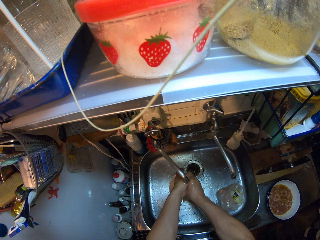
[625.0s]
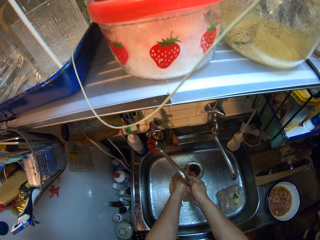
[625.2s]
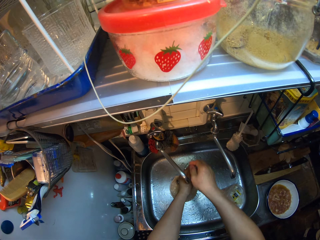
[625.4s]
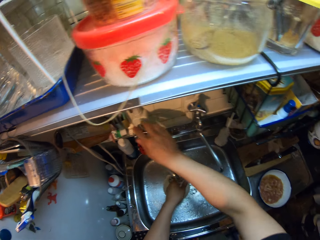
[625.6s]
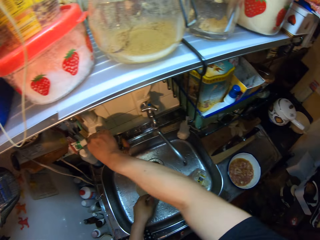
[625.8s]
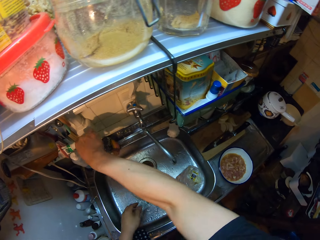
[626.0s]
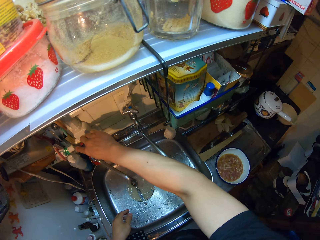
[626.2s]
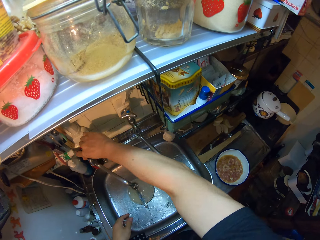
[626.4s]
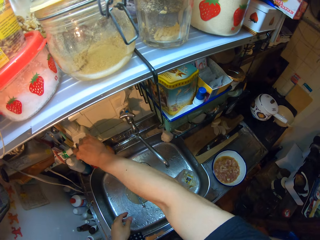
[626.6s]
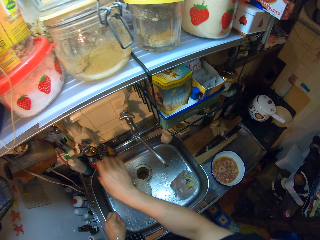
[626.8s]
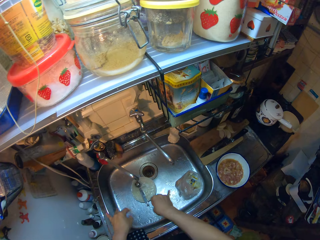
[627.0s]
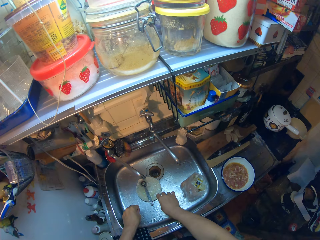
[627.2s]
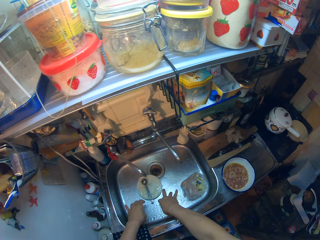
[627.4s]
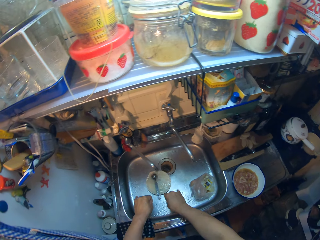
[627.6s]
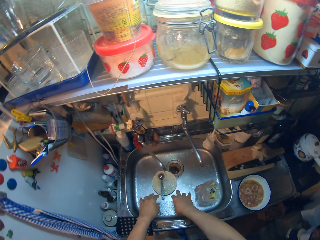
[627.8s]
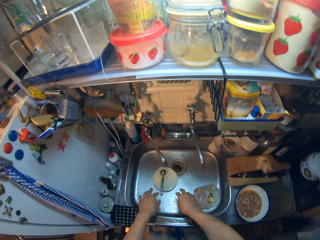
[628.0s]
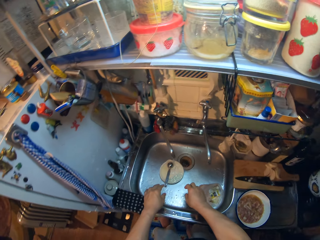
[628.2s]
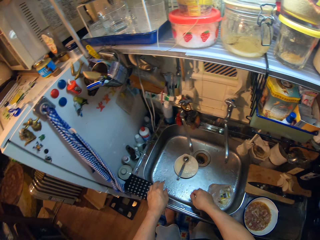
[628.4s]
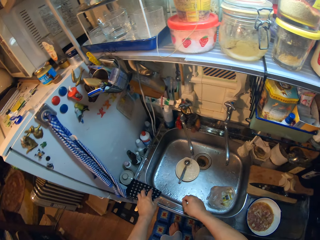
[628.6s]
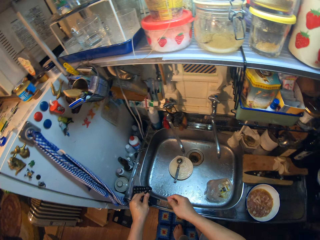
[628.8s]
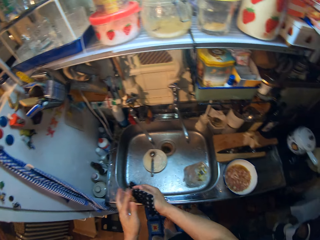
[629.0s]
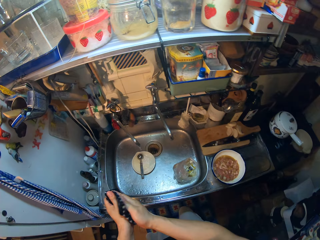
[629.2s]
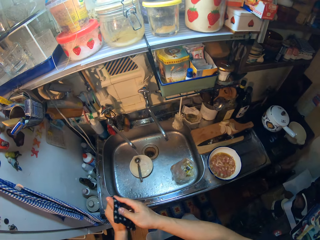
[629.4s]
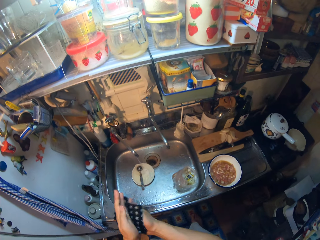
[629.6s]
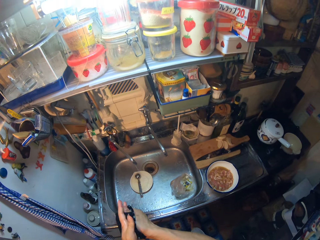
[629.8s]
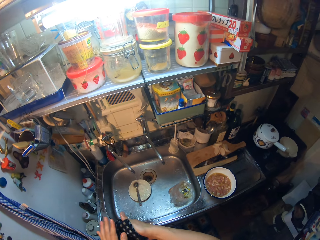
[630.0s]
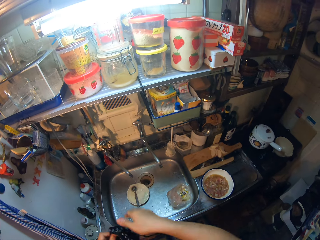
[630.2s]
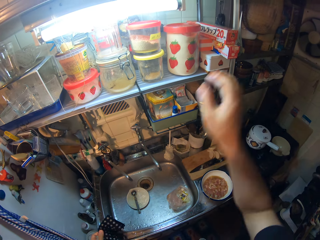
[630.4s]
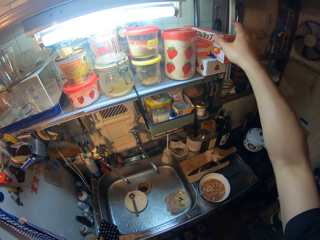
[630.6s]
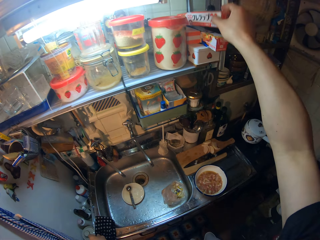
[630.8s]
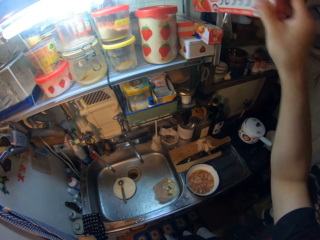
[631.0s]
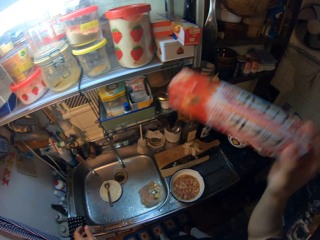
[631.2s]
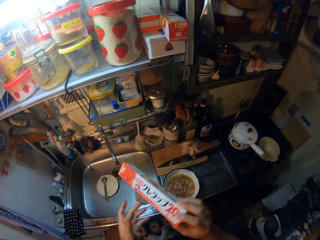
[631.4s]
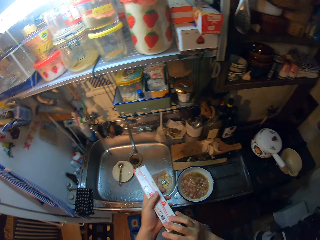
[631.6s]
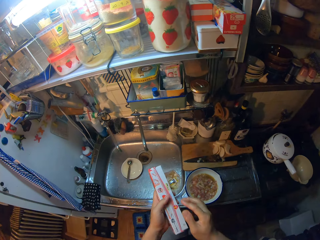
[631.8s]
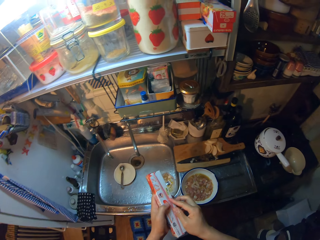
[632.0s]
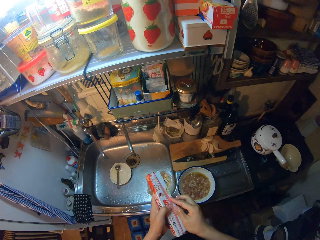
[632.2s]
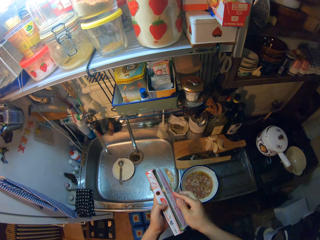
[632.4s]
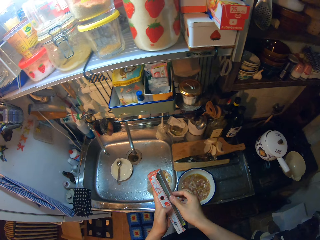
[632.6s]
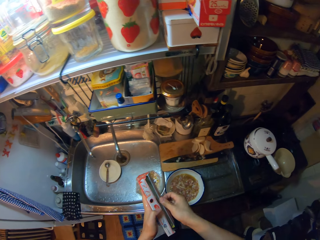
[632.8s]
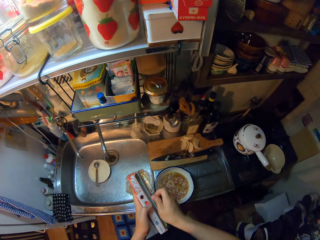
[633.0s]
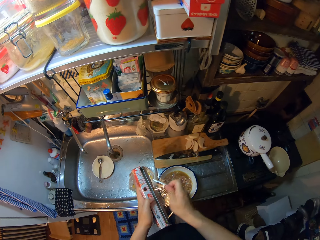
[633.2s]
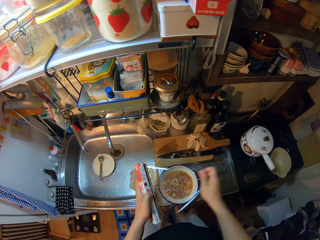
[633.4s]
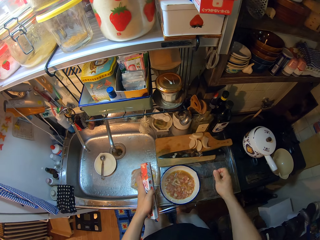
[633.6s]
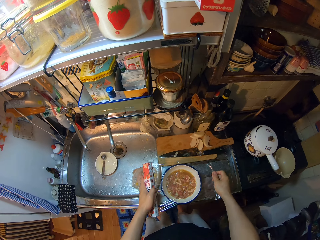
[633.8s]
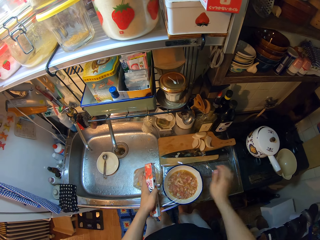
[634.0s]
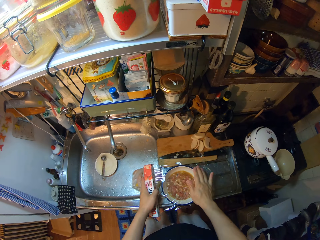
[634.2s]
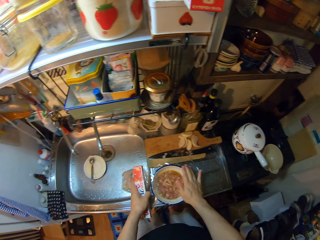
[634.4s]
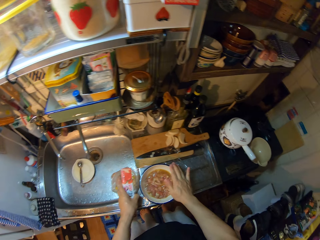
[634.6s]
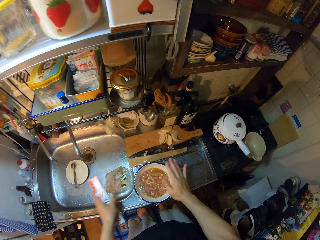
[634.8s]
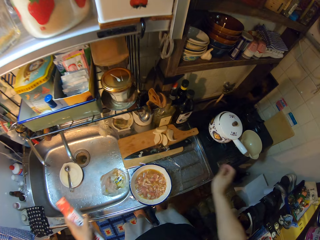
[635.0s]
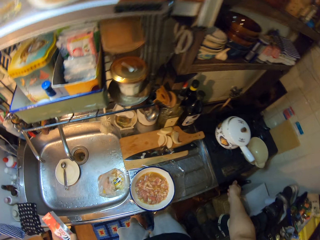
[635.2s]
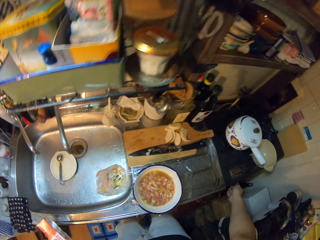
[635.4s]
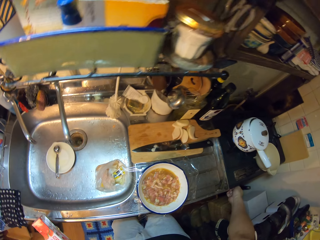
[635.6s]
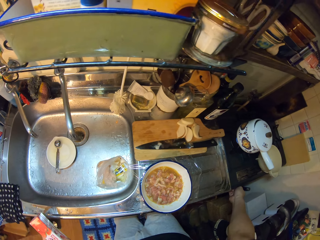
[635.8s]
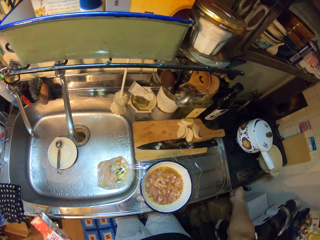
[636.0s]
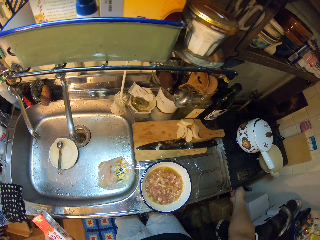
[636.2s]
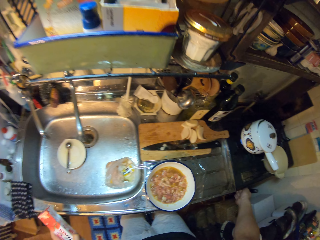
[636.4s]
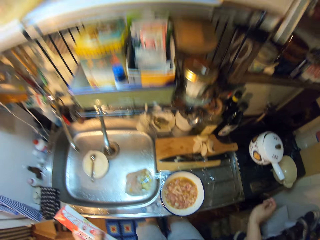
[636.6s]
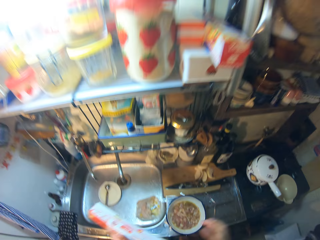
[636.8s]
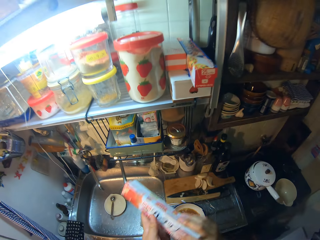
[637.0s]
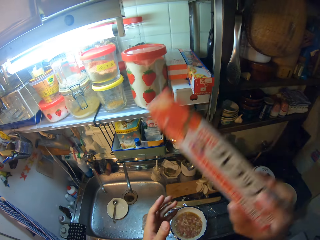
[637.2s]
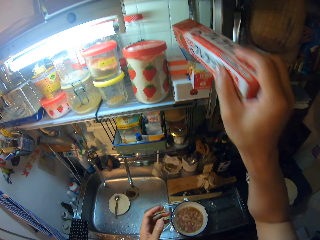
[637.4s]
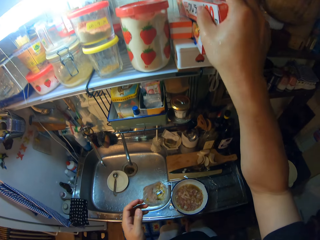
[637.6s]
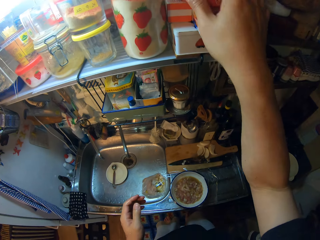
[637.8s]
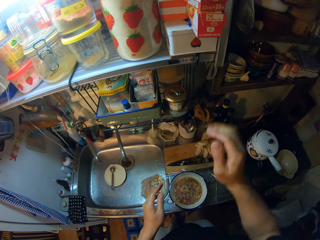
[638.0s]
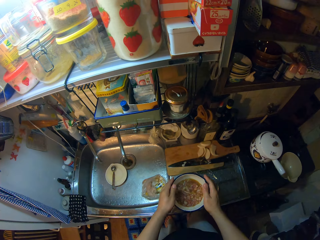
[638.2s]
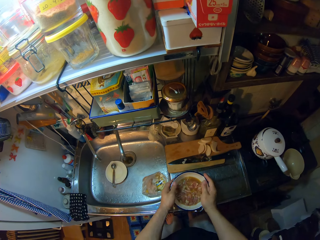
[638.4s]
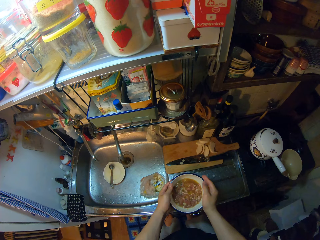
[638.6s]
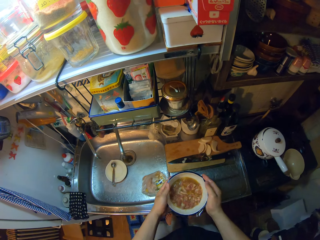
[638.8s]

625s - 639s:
The camera wearer closes the water tap. She drips off water from her hands. She picks a napkin from the sink. She wipes her hands with the napkin. She places the napkin on the sink. She picks up a pack of stretch wrap or aluminum foil. She stretches out wrap from its pack. She covers the bowl of onion sauce with the stretch wrap. She cuts the stretch wrap. She adjusts the regulator of the cooker. She passes the pack of stretch wrap to her right hand. She returns the pack of stretch wrap on the shelf. She sets the stretch wrap on the bowl of onion sauce.

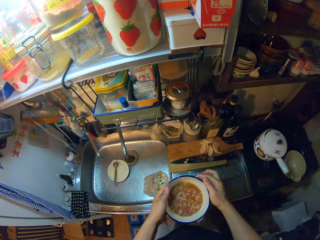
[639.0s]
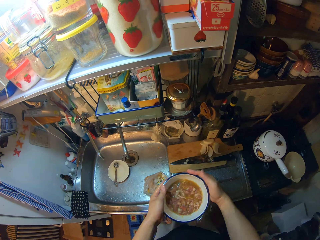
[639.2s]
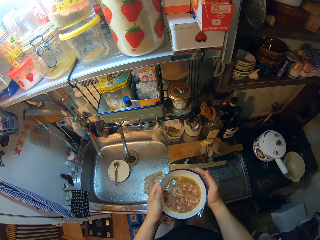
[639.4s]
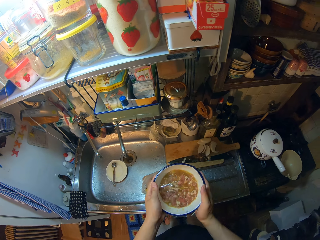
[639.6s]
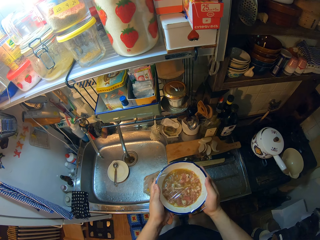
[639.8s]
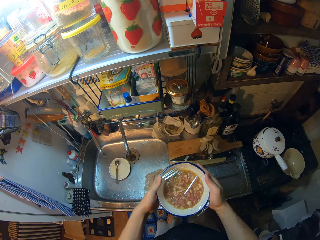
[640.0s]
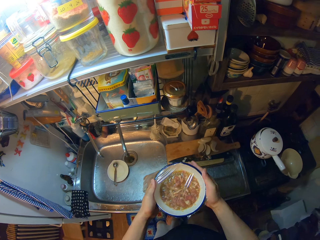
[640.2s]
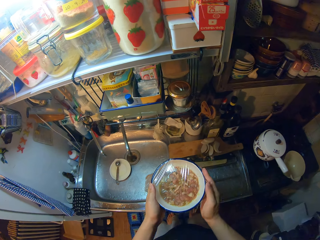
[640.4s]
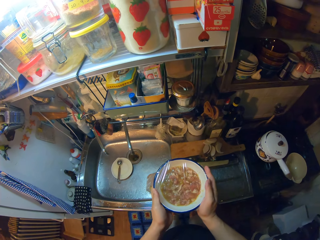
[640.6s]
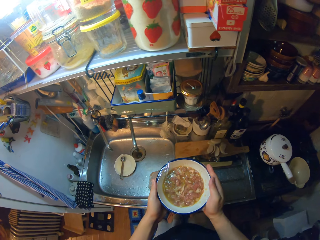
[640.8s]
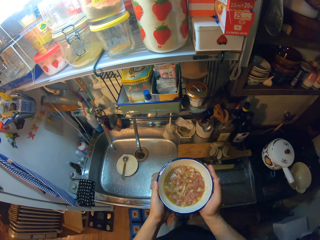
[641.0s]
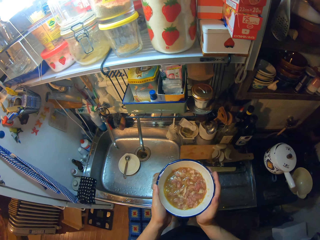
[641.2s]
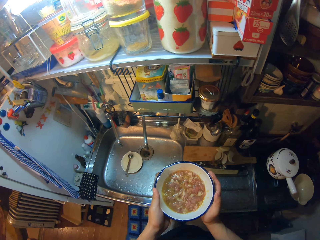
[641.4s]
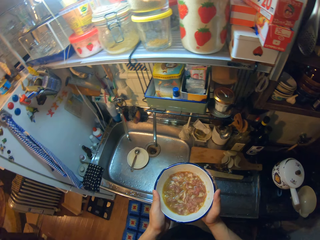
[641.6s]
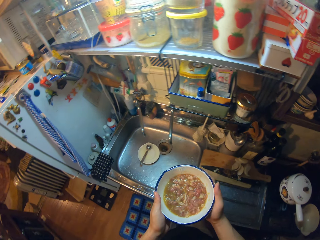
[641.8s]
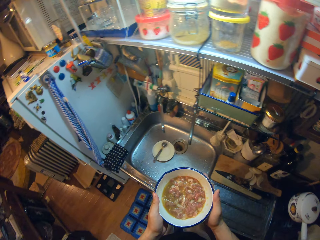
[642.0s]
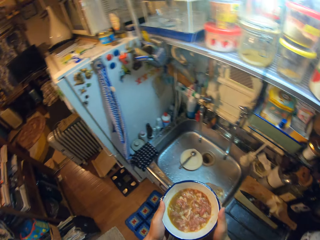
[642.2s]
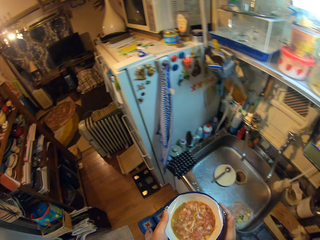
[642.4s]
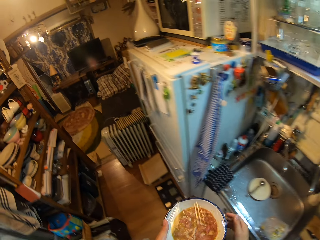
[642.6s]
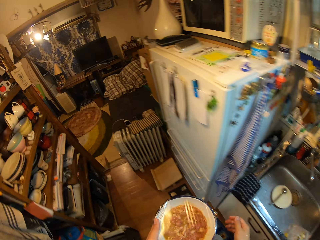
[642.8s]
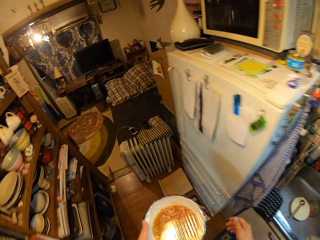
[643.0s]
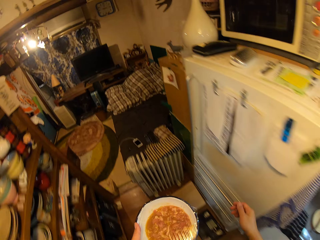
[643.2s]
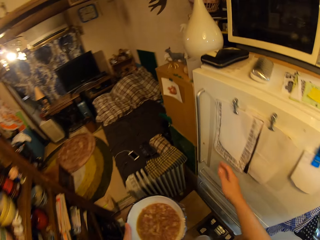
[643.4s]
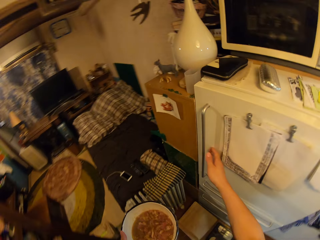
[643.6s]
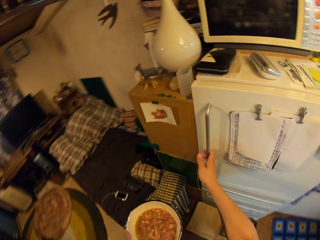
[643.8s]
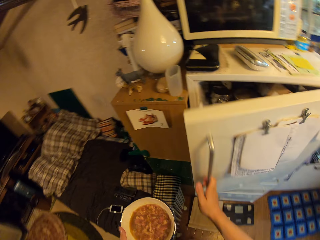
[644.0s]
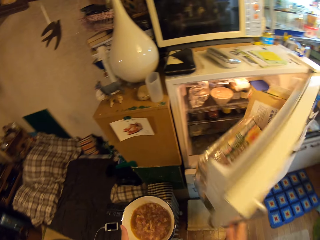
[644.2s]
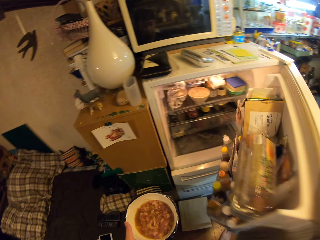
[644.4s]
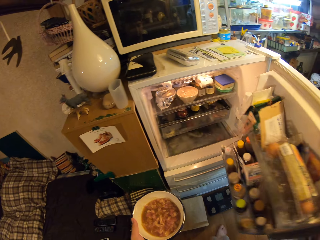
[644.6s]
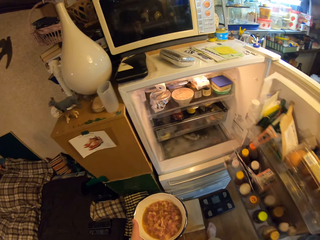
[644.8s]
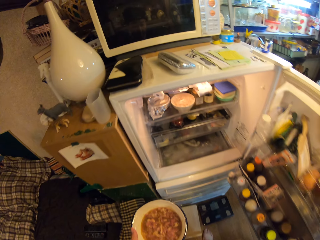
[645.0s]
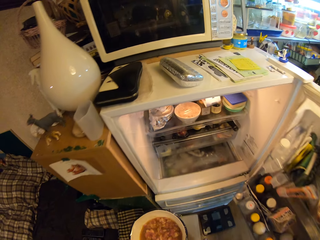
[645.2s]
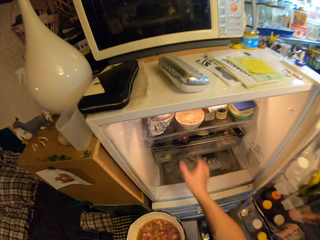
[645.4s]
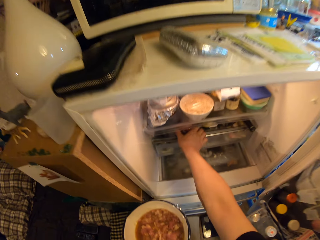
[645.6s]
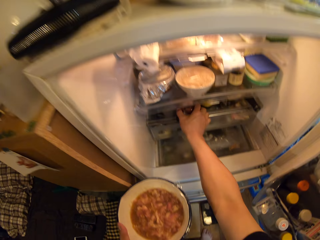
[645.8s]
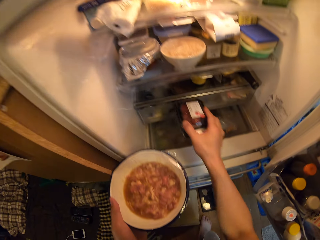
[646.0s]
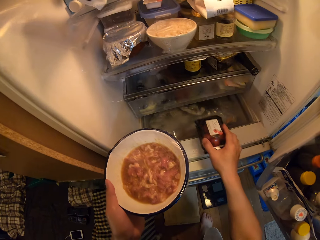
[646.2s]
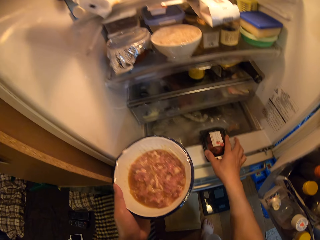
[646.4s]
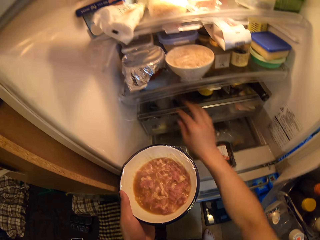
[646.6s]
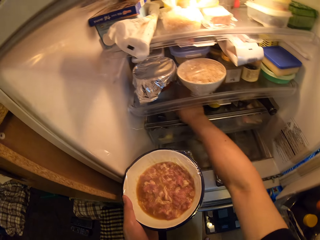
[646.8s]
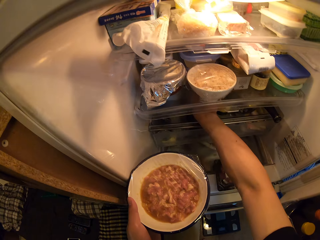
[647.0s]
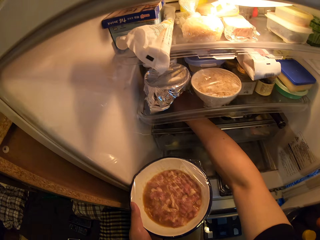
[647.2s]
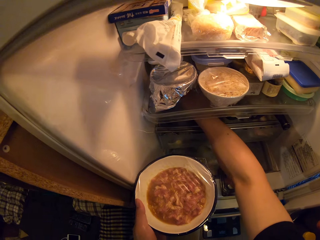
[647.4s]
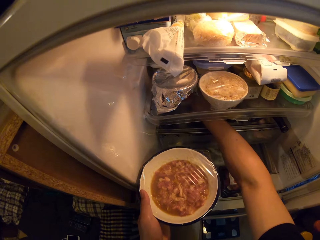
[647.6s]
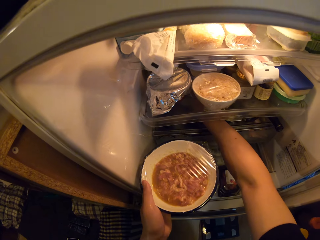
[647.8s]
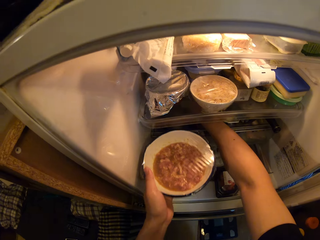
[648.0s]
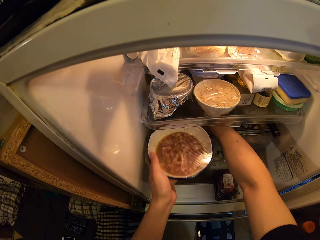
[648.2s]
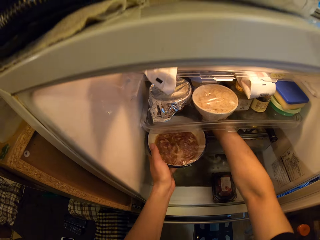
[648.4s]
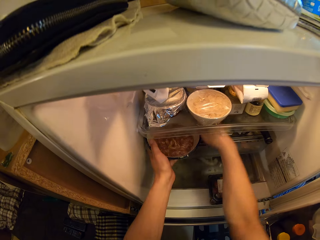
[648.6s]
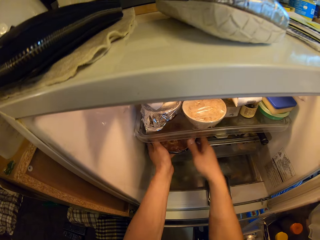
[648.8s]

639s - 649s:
The camera wearer carries the bowl of onion sauce from the drain board of the sink. They walk towards the fridge. They open the fridge. They move a pack of berries in the fridge. They pick something. They put something on the shelf. They adjust some items in the fridge.
